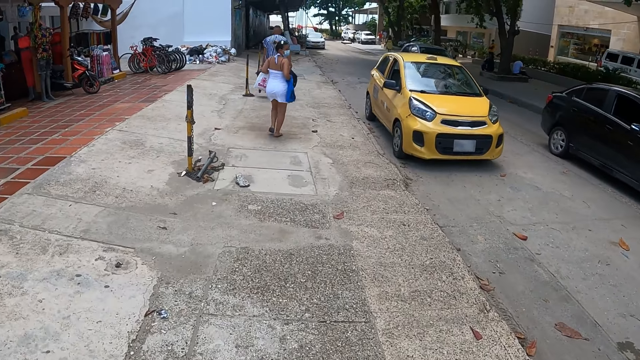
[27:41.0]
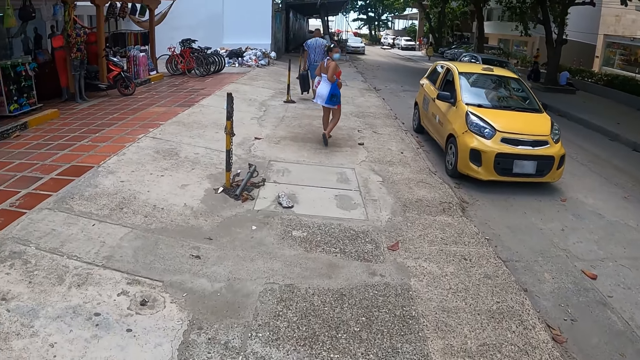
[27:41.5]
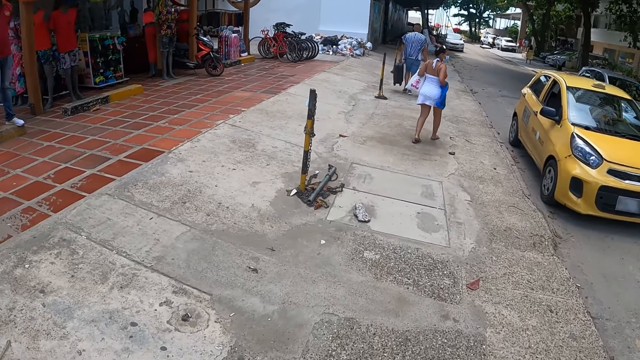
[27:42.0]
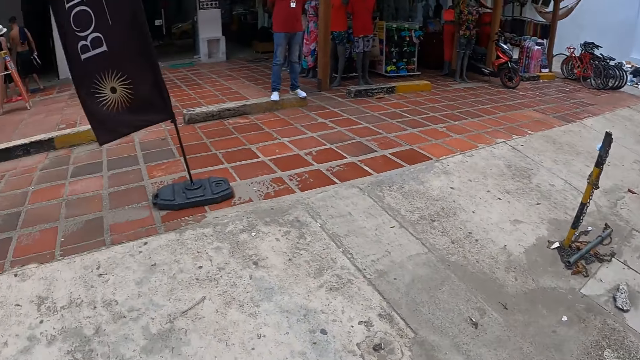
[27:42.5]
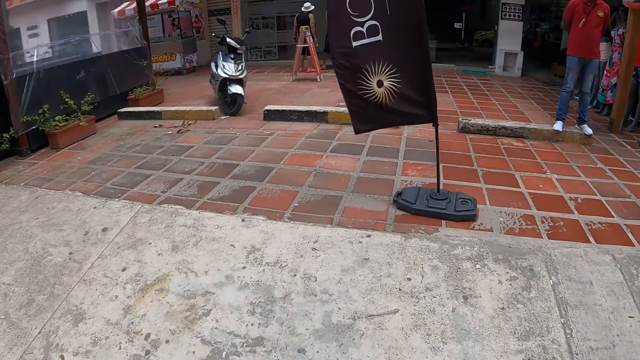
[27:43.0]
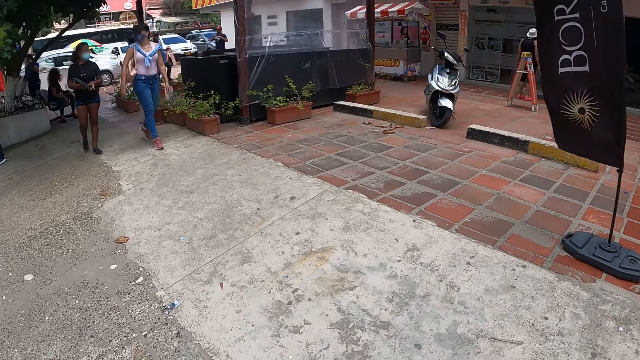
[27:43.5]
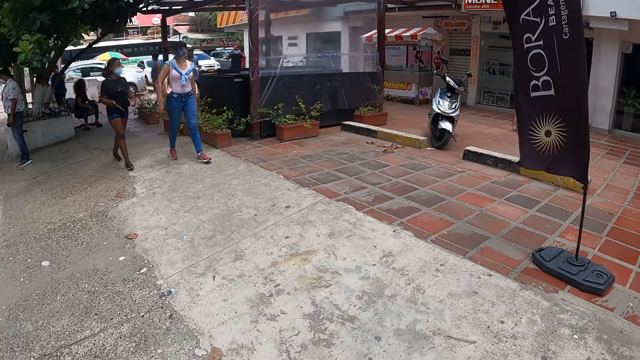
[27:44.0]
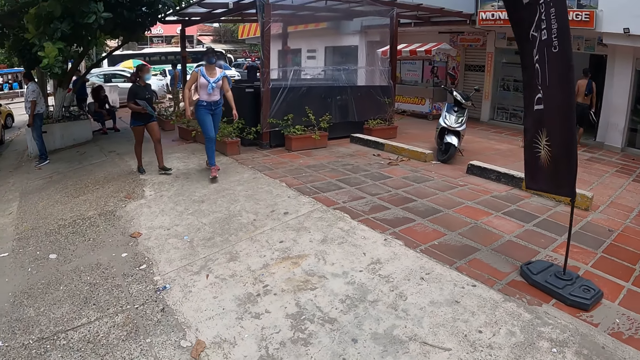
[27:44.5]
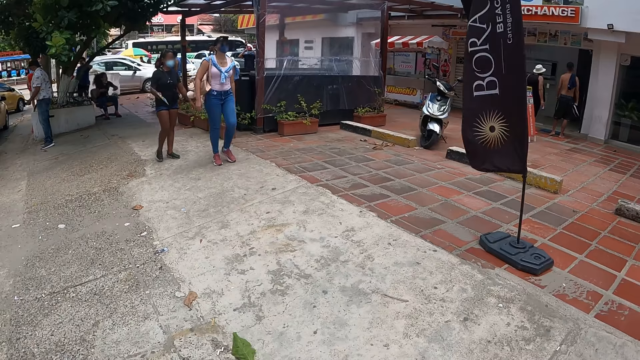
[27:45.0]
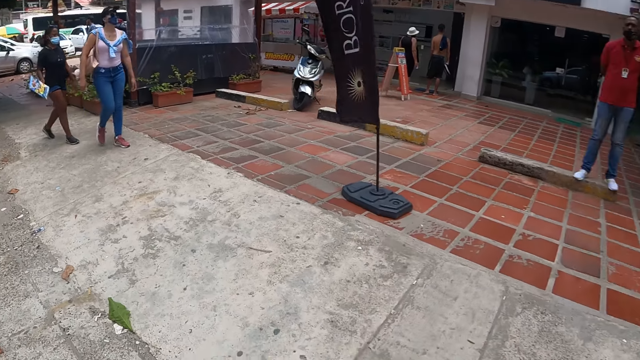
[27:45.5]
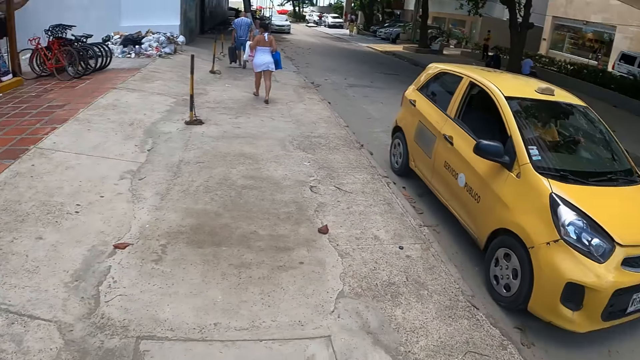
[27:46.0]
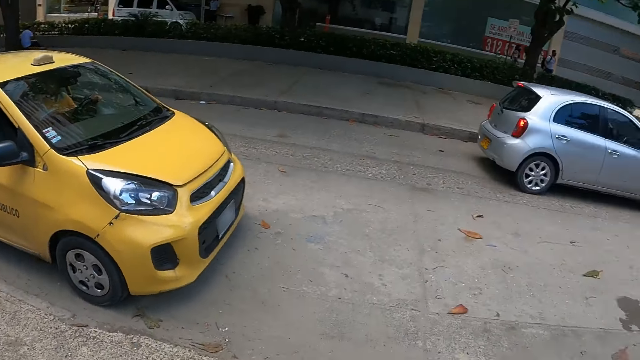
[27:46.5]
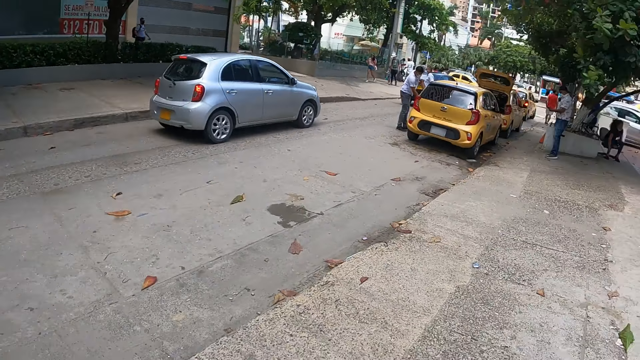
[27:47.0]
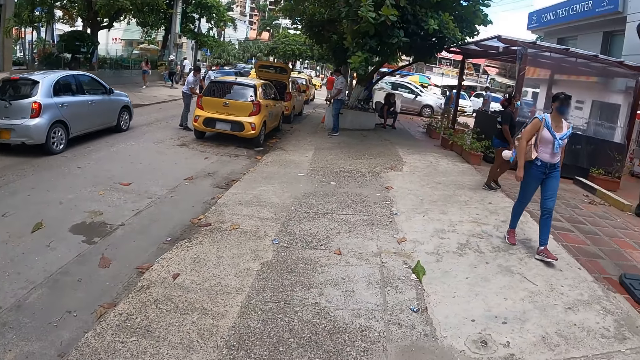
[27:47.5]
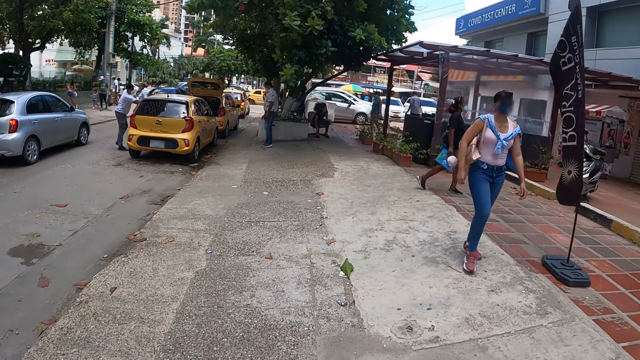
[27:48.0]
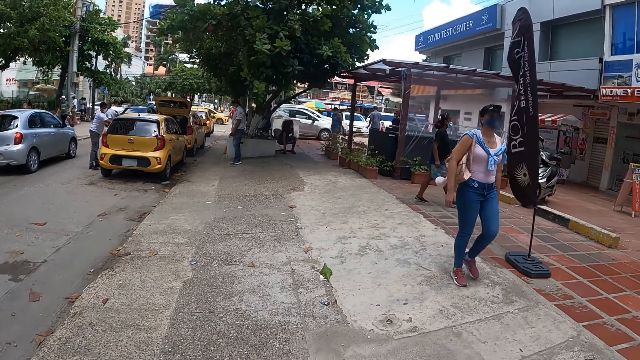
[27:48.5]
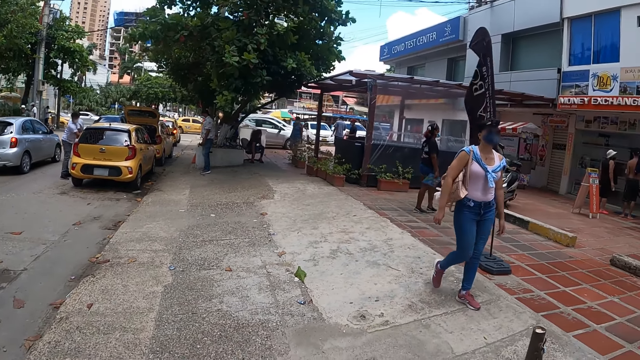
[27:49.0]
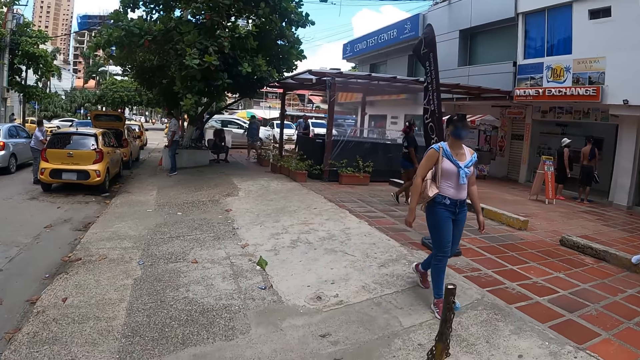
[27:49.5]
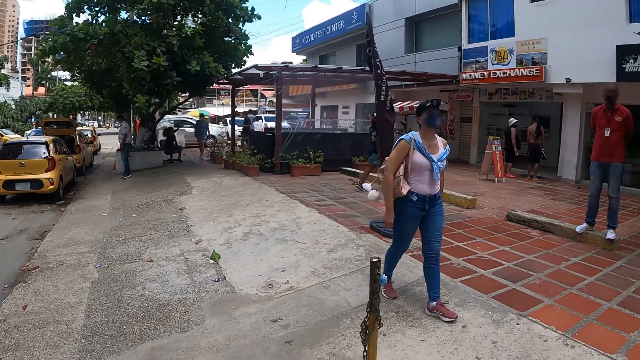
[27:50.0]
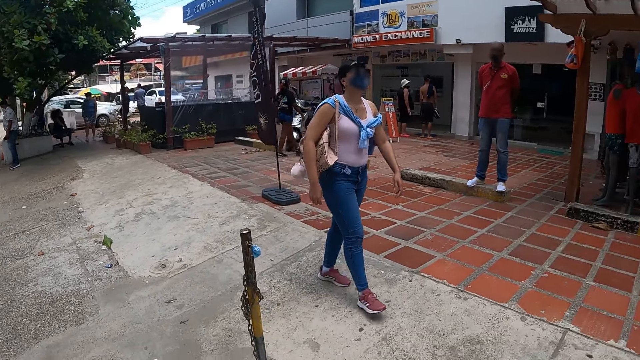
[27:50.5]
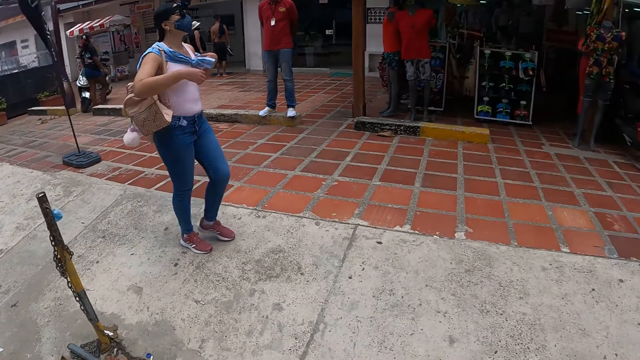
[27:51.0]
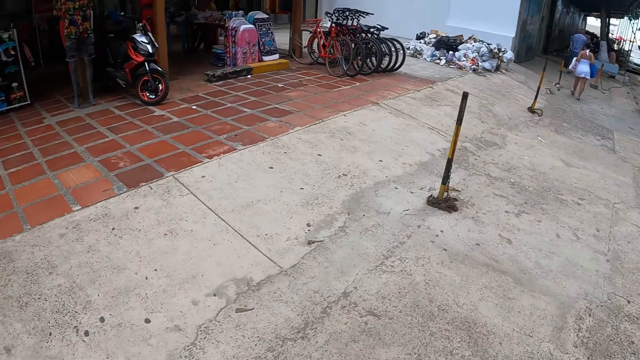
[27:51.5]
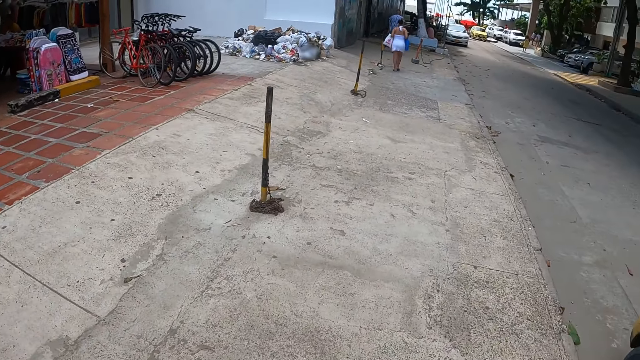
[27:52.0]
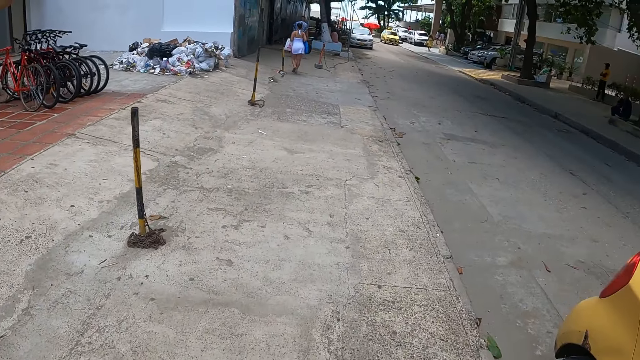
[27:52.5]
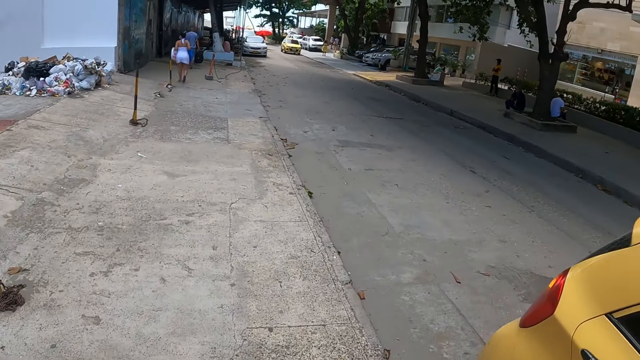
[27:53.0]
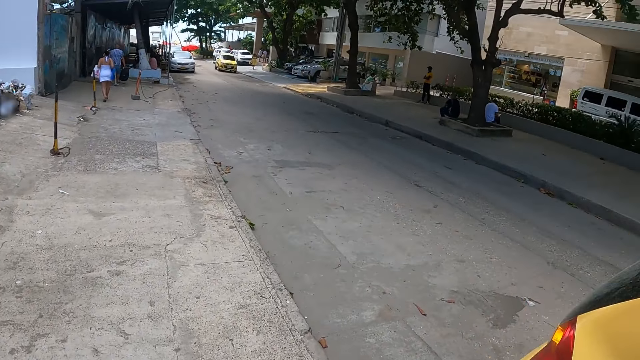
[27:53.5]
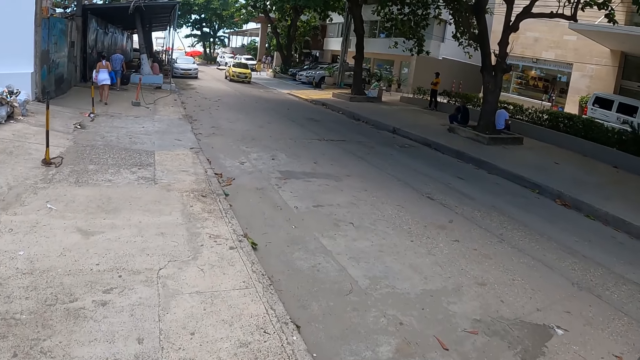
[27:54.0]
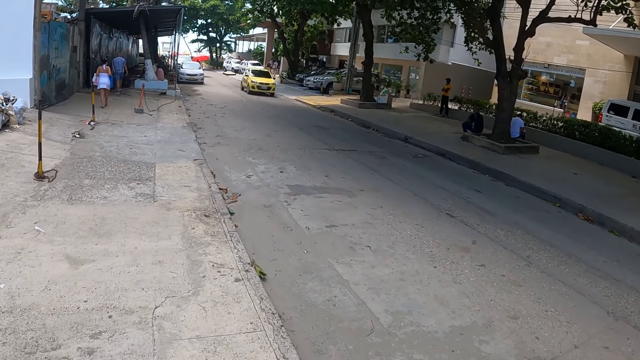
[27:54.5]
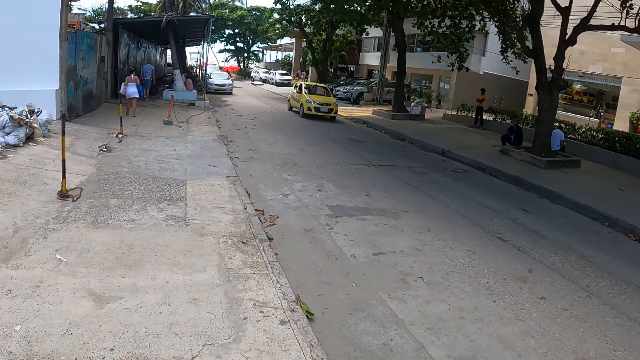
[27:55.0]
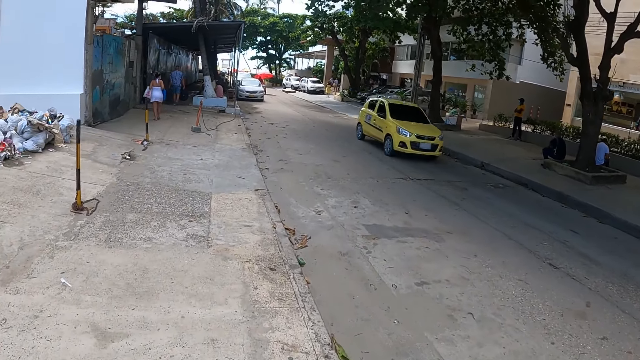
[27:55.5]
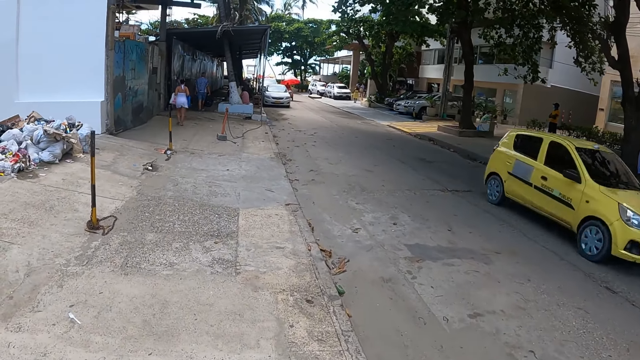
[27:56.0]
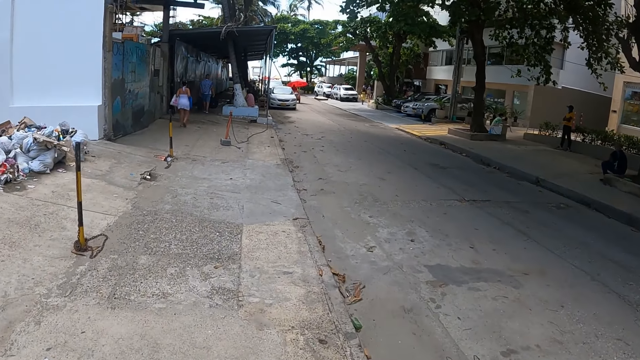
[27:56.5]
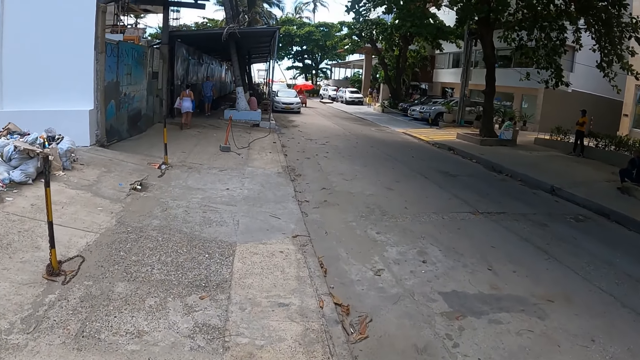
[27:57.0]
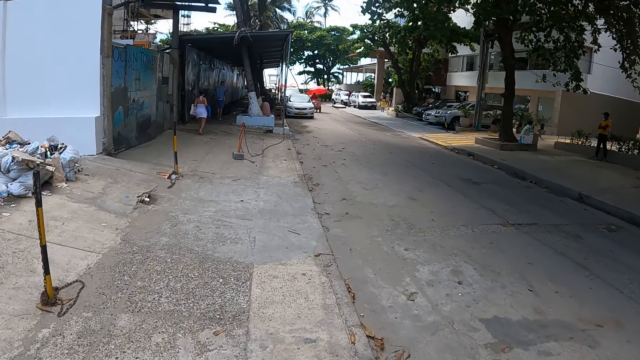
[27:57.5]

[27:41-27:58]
The camera wearer turns around. They stare at the car. They turn around. They walk on the pavement.

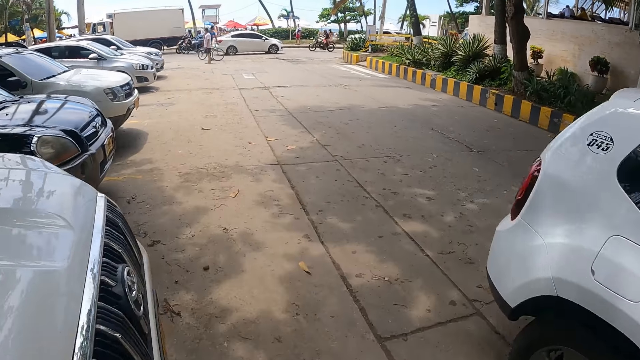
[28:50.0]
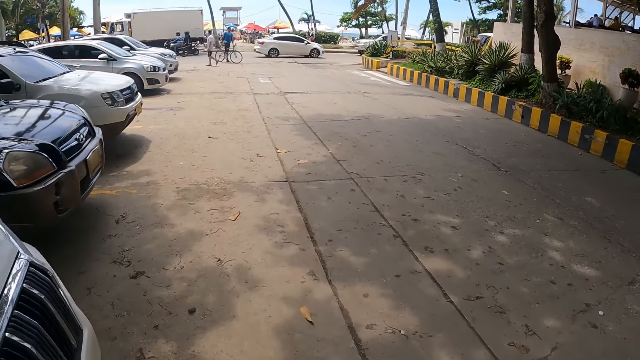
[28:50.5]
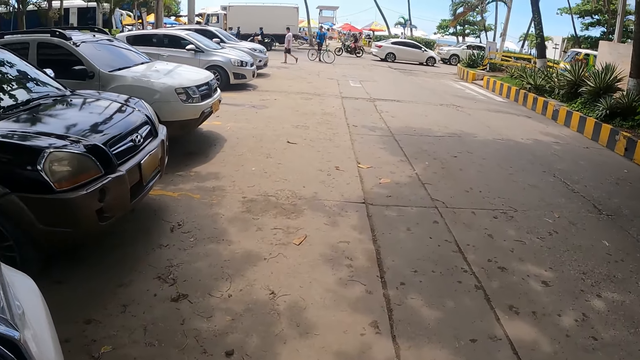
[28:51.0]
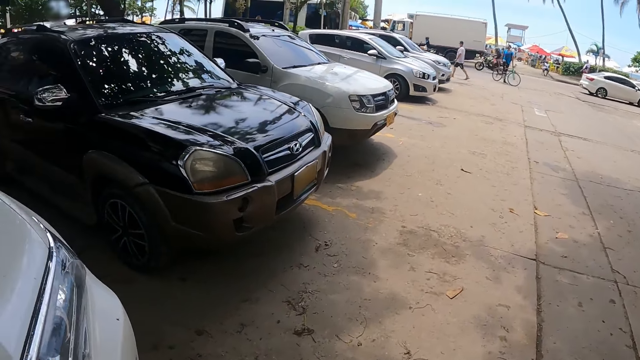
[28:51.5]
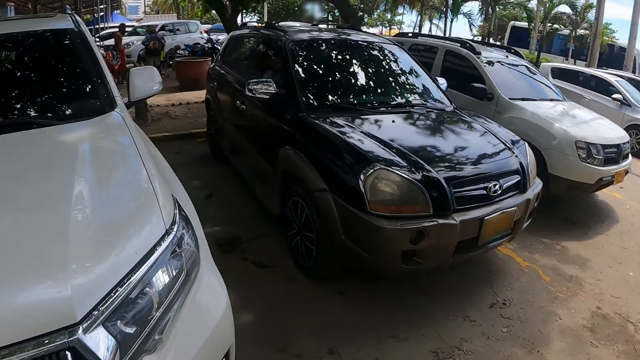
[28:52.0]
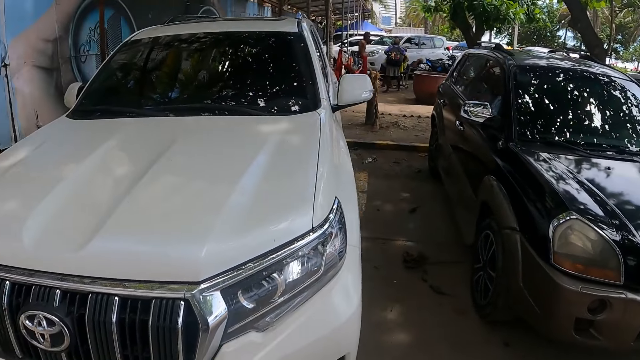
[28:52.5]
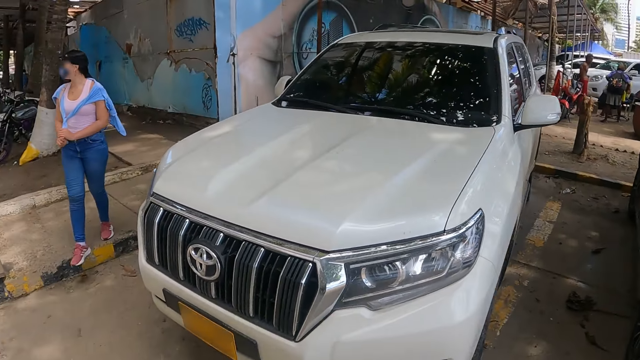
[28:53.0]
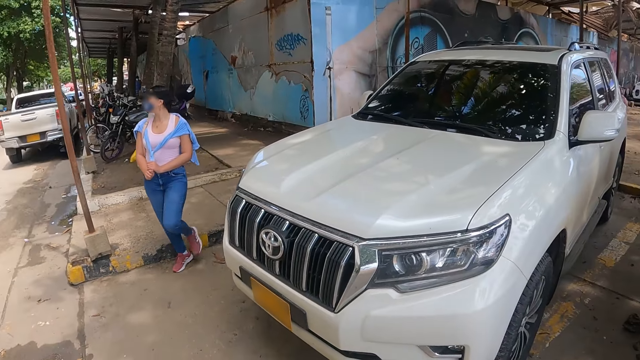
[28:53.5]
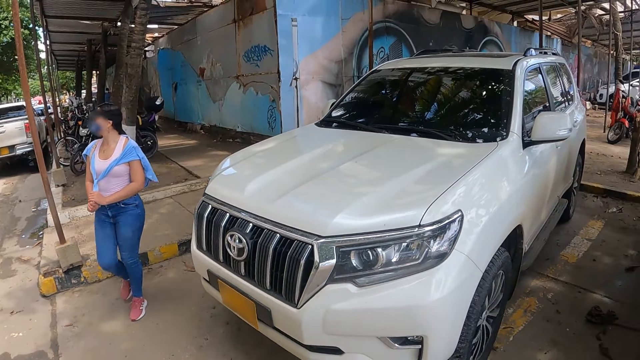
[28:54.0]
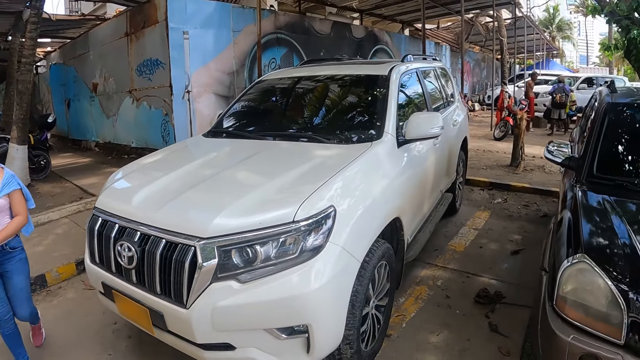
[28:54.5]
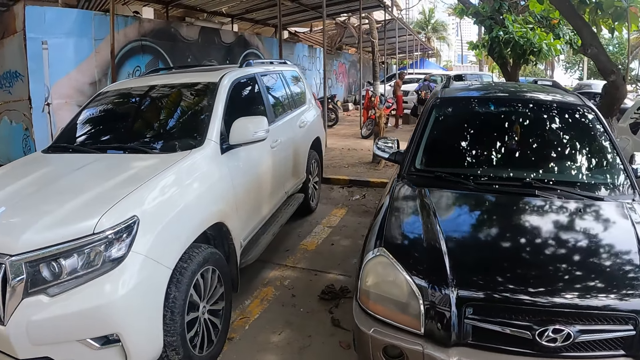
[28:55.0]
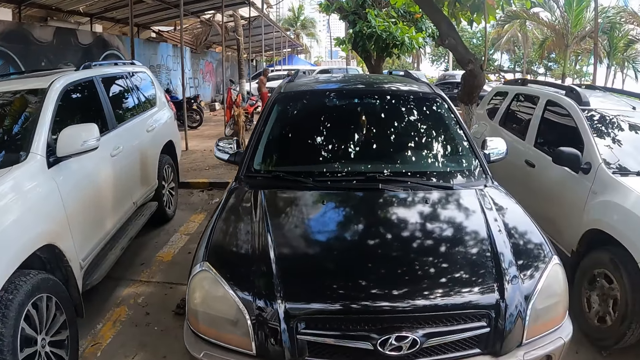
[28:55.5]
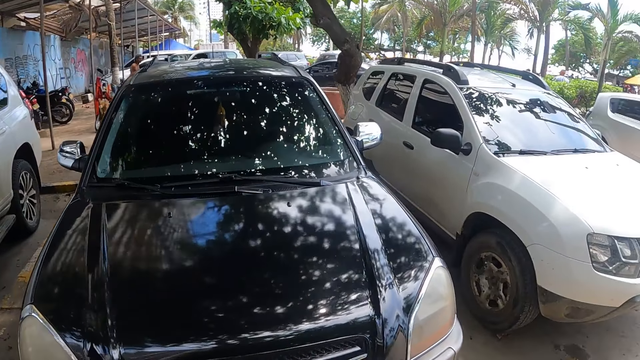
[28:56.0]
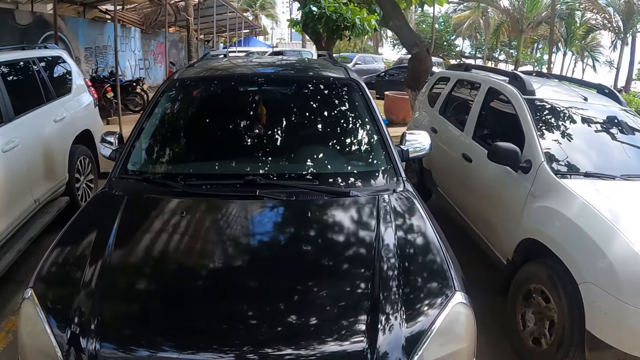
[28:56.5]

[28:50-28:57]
The camera wearer turns towards a woman. The woman walks towards the camera wearer. The camera wearer moves towards the car.
